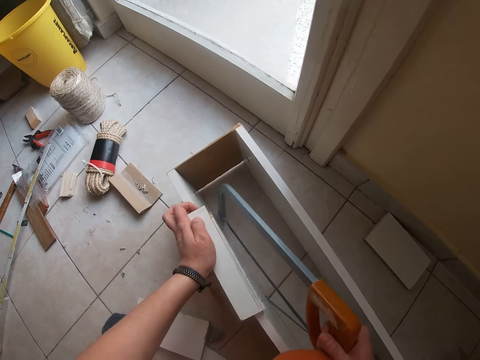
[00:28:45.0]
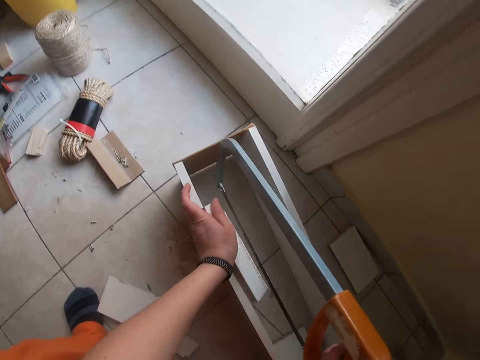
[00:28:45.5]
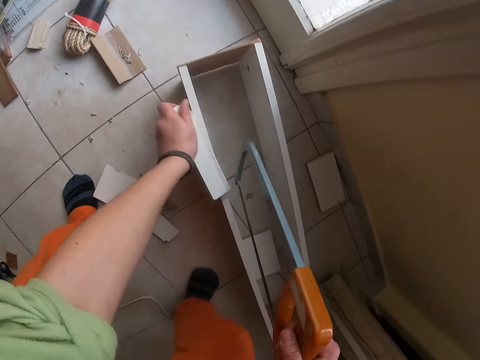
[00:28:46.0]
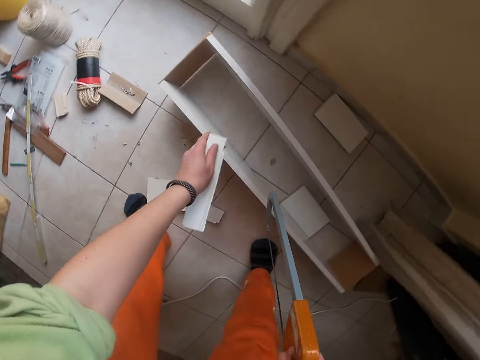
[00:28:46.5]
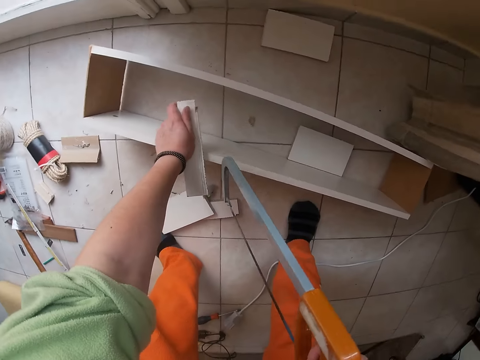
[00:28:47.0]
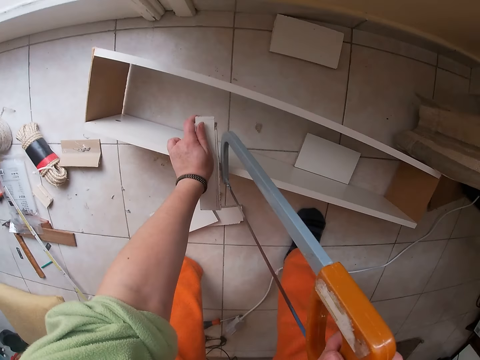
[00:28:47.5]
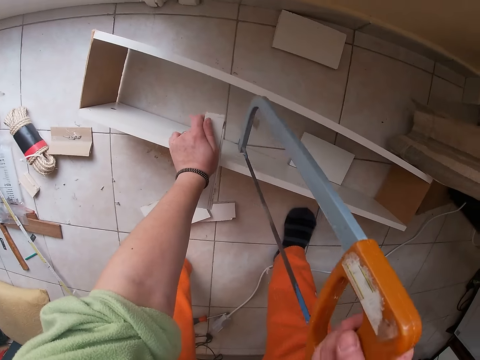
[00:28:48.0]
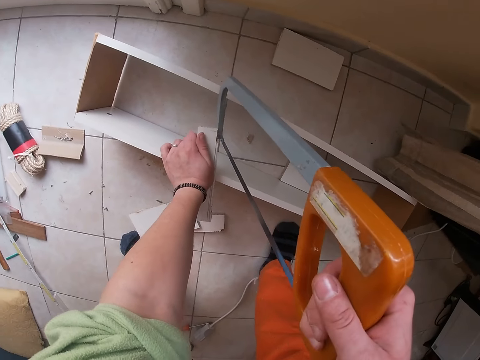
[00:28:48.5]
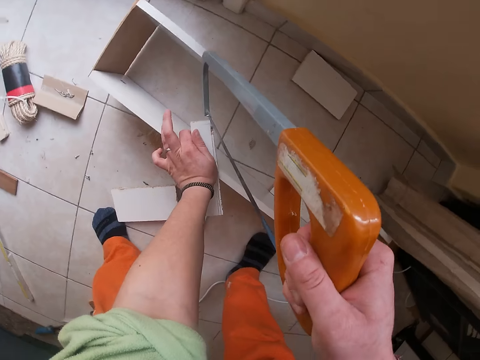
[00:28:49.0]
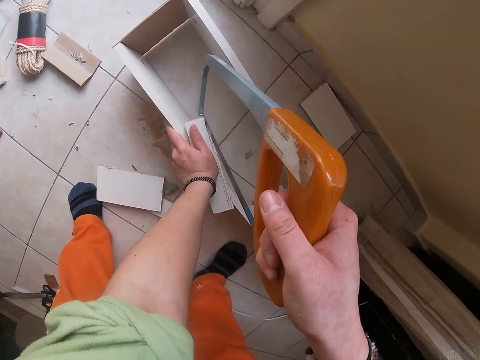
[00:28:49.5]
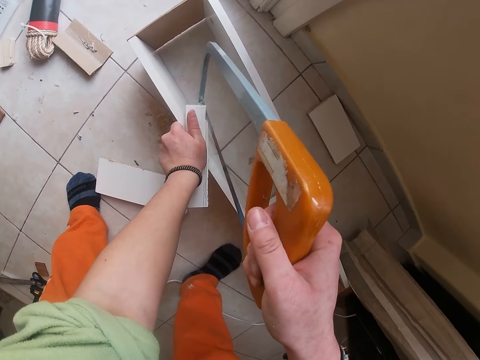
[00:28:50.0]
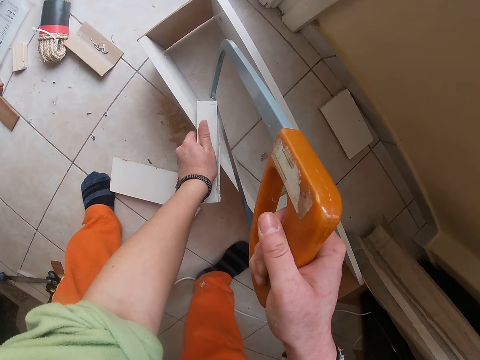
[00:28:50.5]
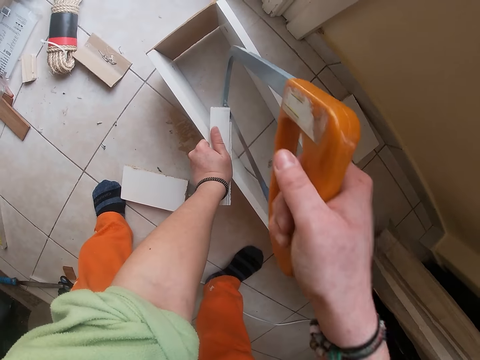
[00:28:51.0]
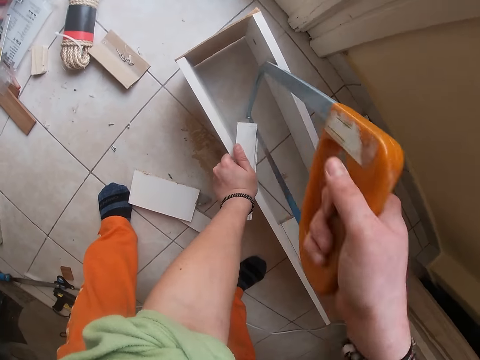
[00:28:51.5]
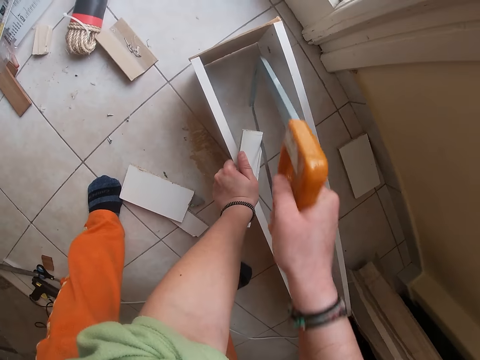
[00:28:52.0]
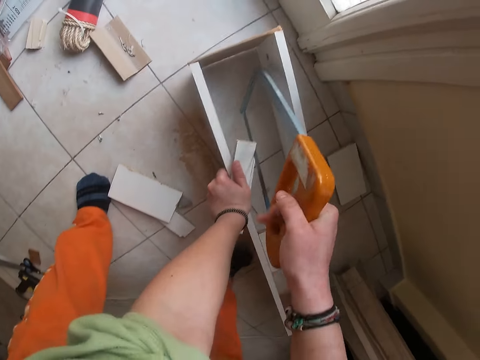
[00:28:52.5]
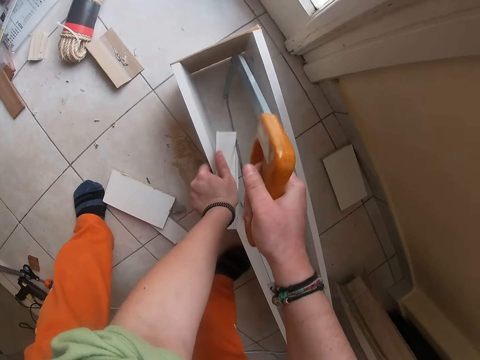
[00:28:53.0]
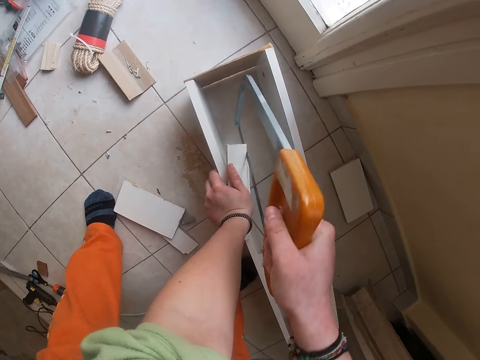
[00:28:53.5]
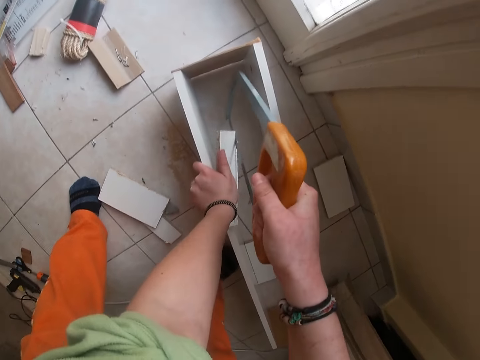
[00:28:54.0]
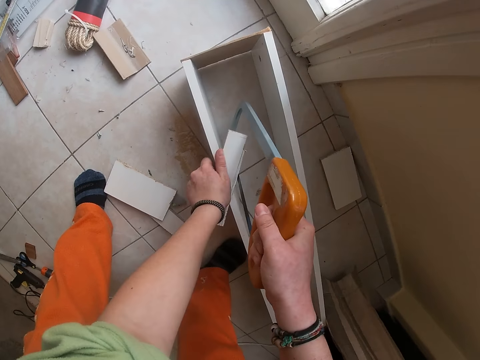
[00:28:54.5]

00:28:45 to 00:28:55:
The camera wearer picks up the hacksaw. He cuts the wood with the saw in his right hand.

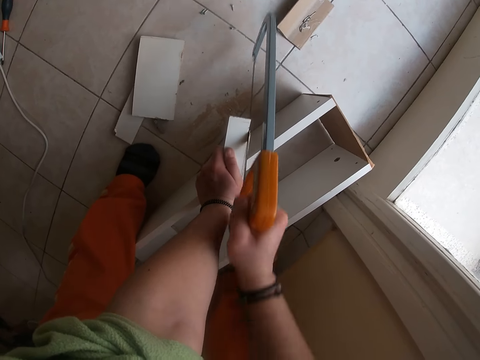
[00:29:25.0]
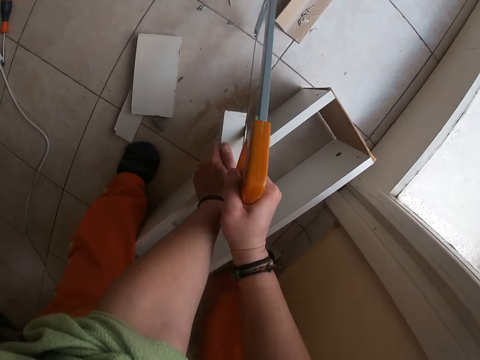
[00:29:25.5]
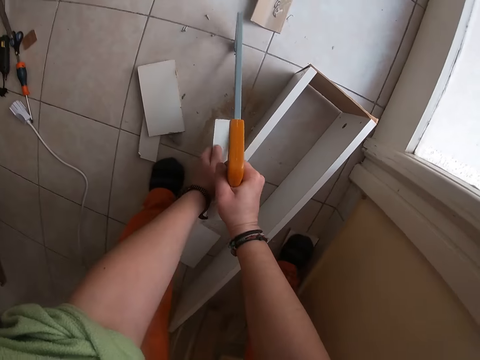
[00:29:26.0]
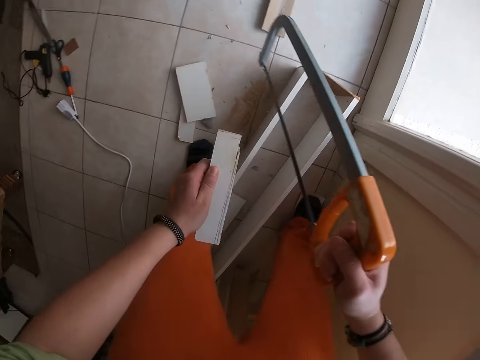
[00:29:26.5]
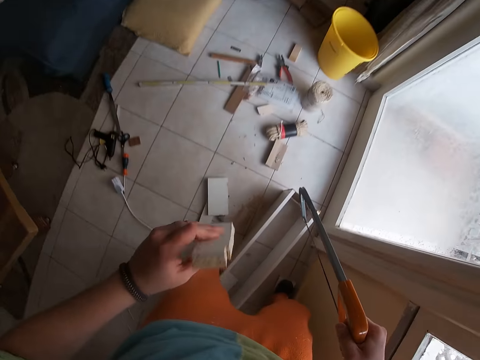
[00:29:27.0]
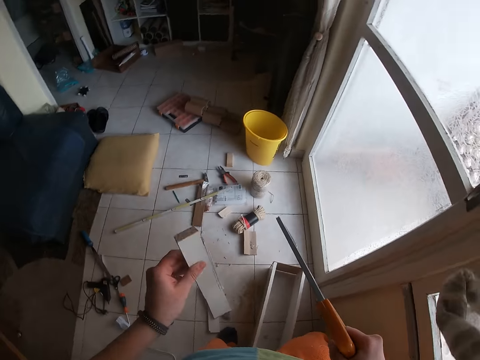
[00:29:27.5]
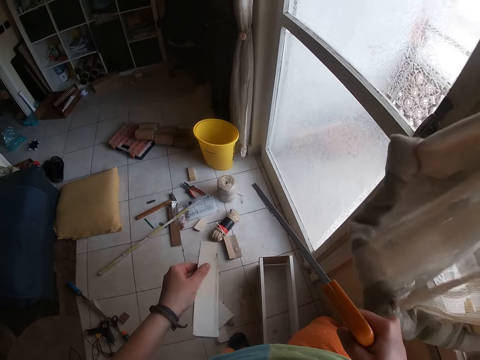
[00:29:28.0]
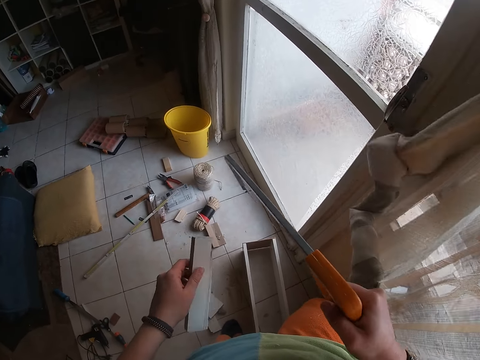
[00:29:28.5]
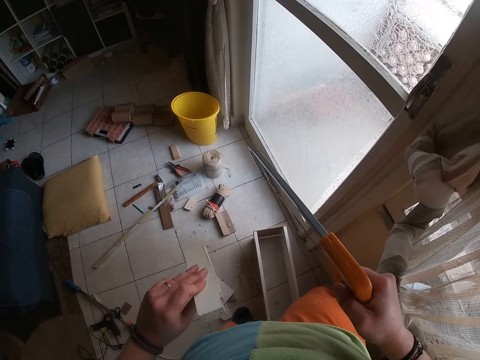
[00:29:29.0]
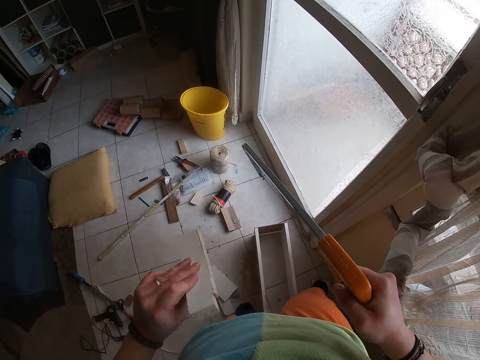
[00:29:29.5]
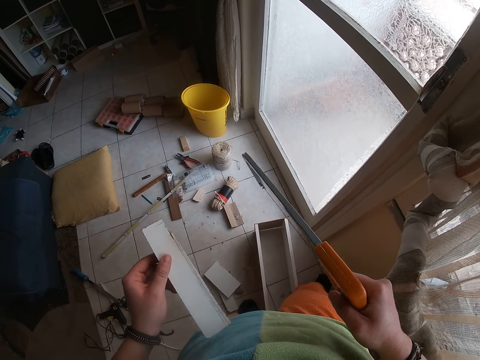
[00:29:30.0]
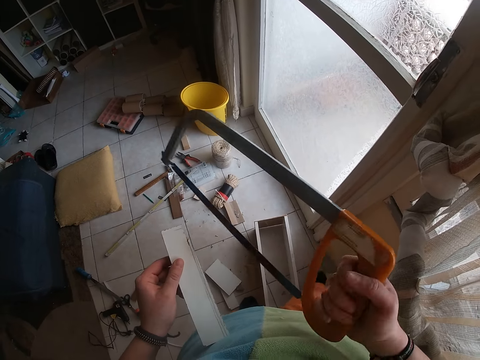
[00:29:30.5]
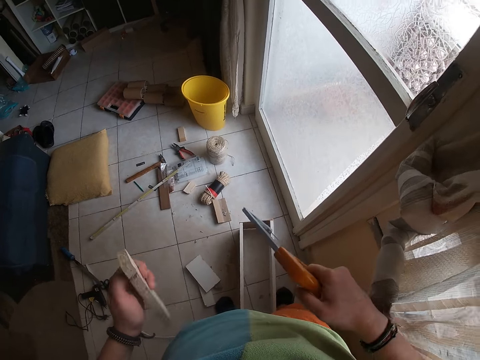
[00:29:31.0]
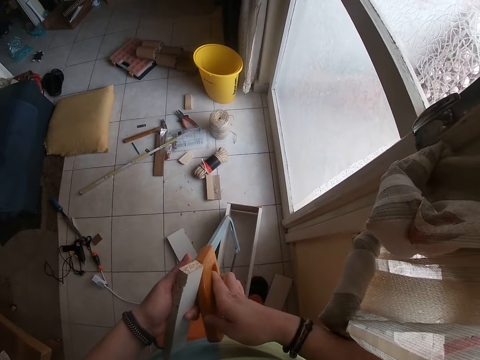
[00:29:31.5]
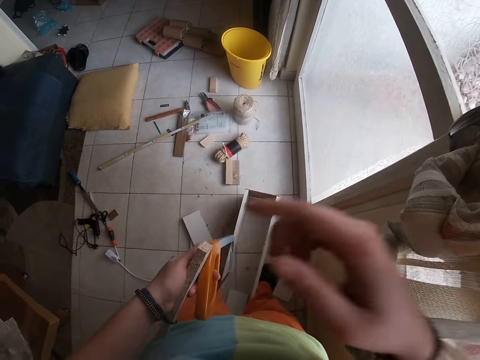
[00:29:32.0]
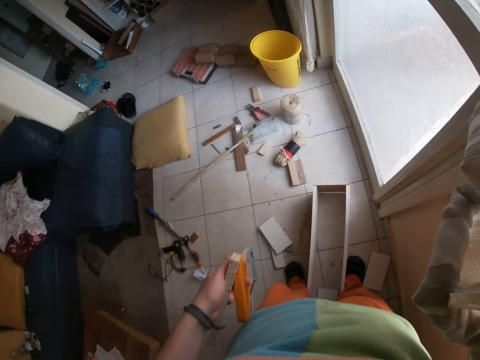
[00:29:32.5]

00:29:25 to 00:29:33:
The camera wearer raises the wood with his left hand. He stands up. He flips the wood with his left hand. He looks at the wood. He passes the saw to his left hand. He raises his right hand towards his face.
